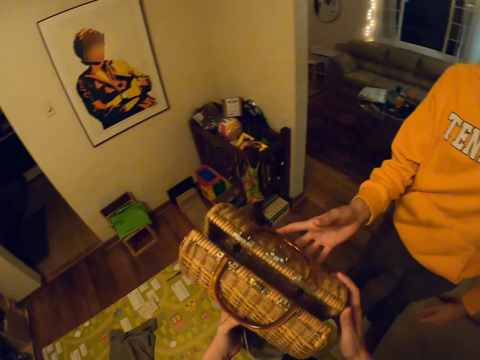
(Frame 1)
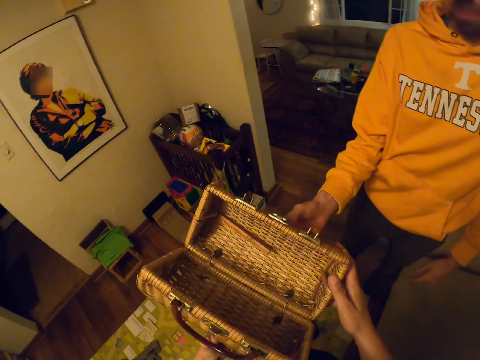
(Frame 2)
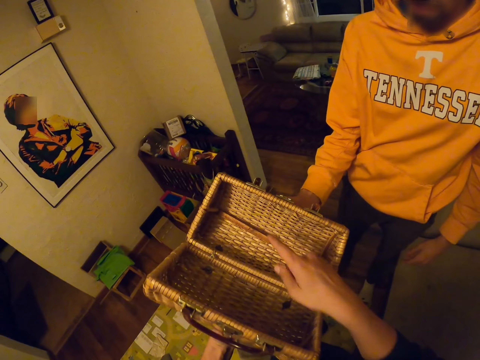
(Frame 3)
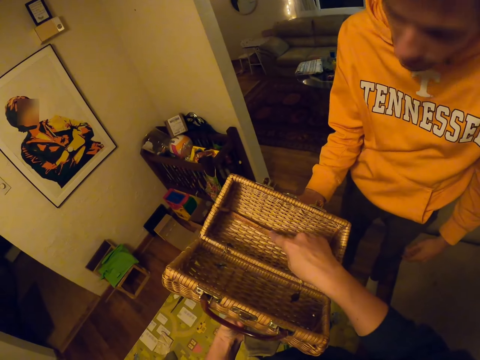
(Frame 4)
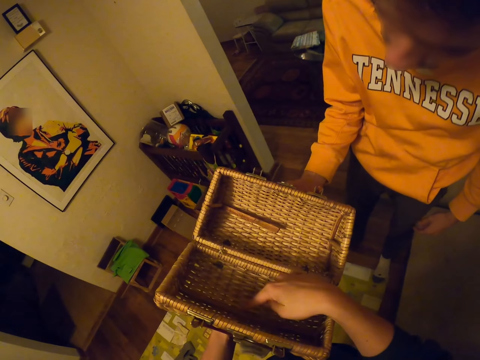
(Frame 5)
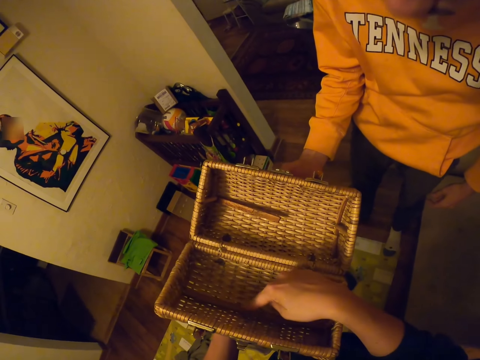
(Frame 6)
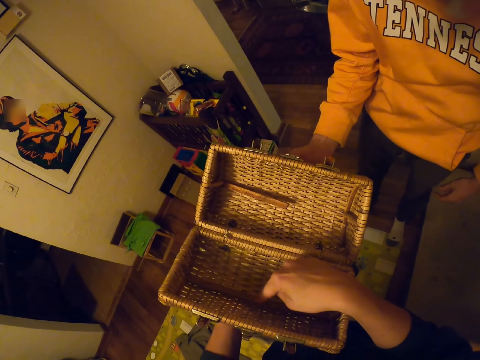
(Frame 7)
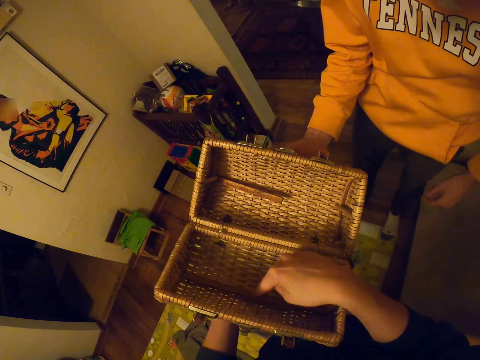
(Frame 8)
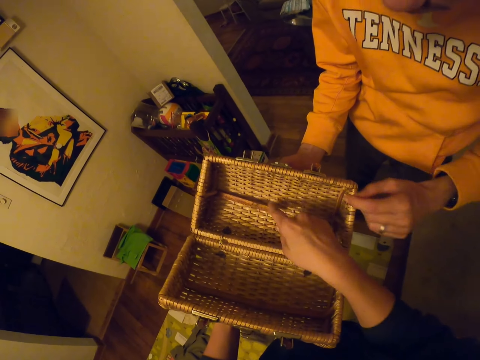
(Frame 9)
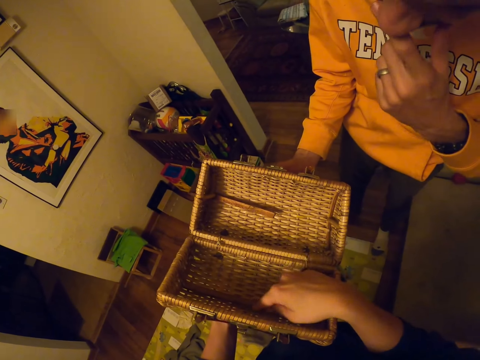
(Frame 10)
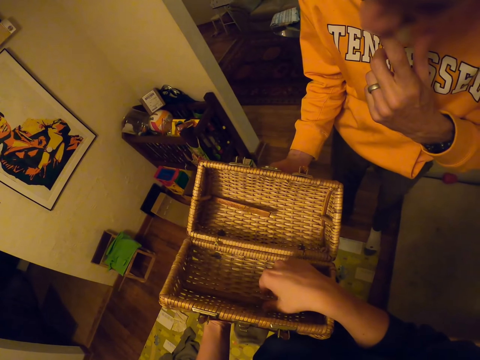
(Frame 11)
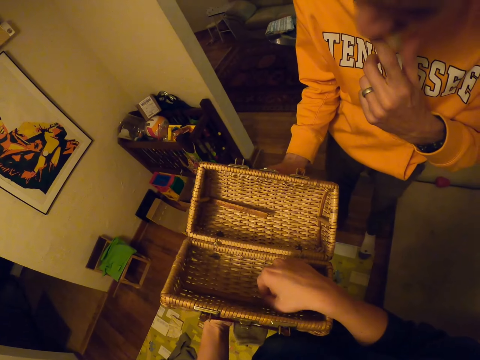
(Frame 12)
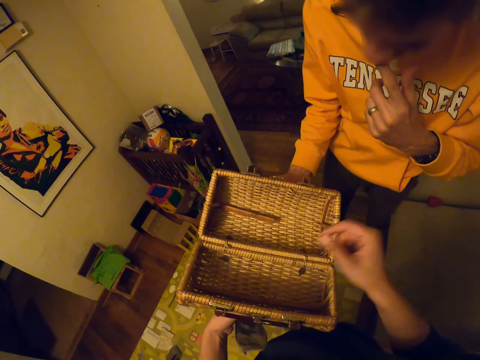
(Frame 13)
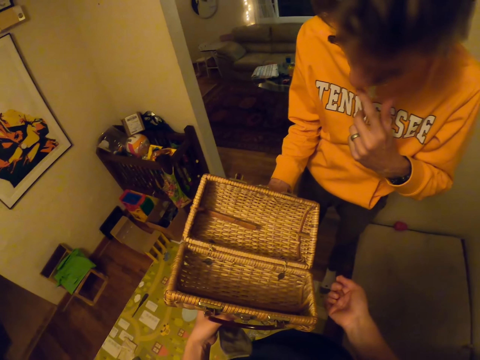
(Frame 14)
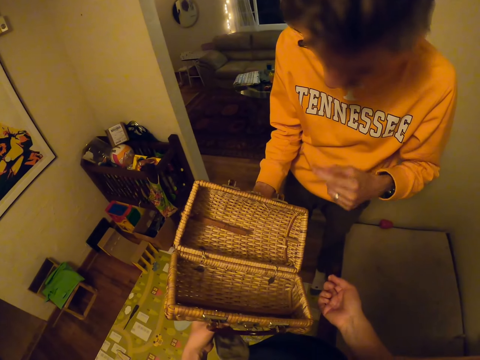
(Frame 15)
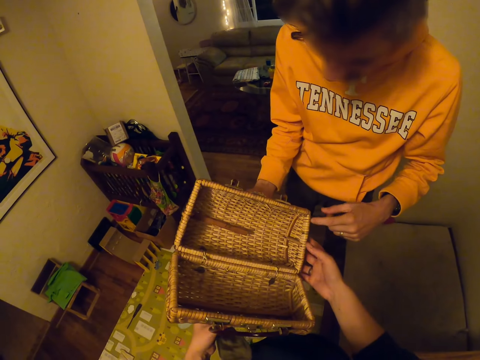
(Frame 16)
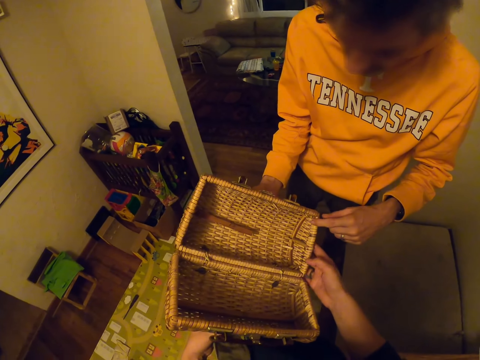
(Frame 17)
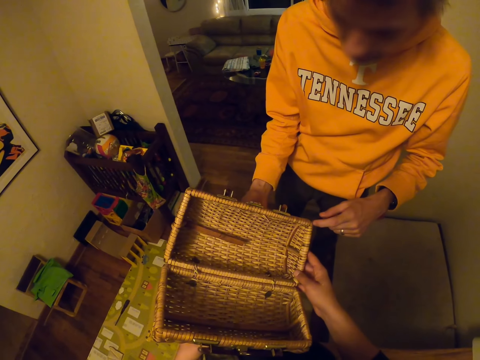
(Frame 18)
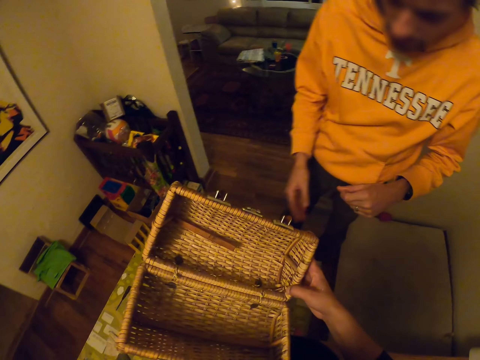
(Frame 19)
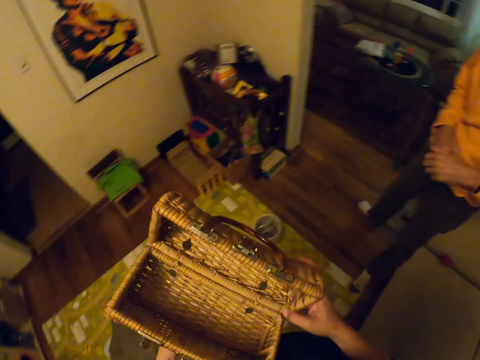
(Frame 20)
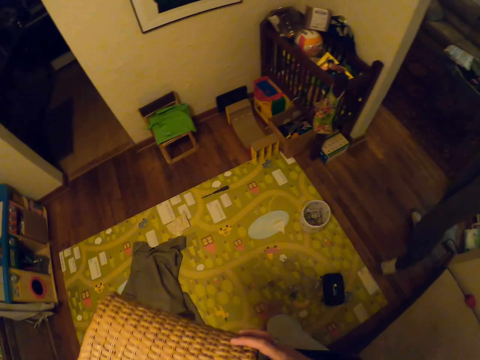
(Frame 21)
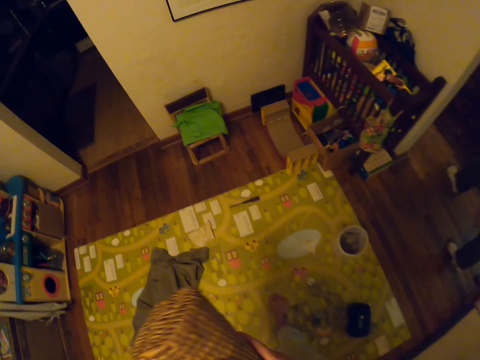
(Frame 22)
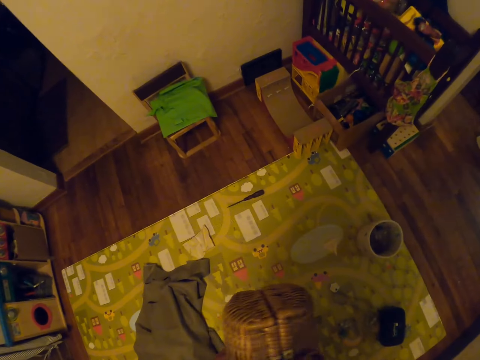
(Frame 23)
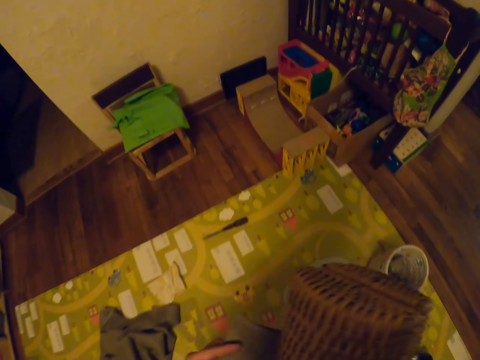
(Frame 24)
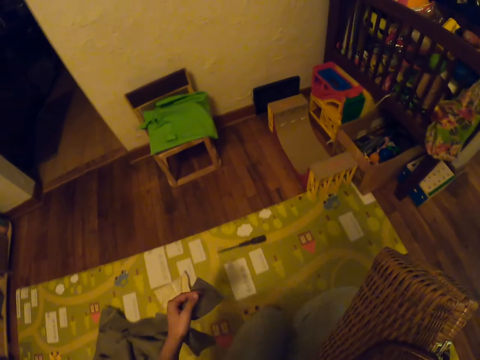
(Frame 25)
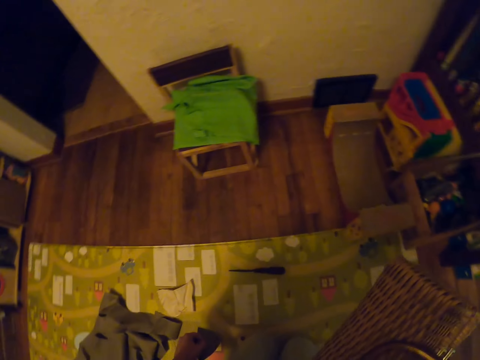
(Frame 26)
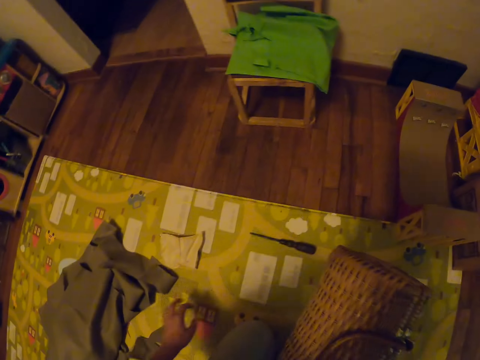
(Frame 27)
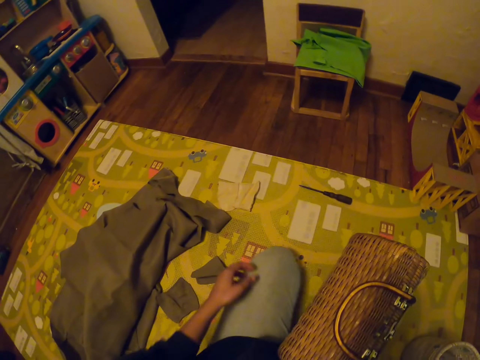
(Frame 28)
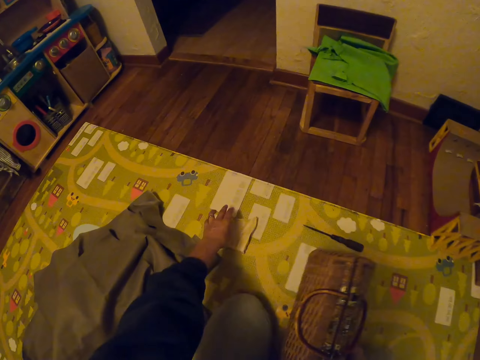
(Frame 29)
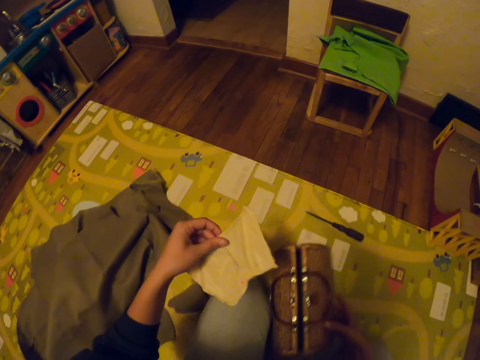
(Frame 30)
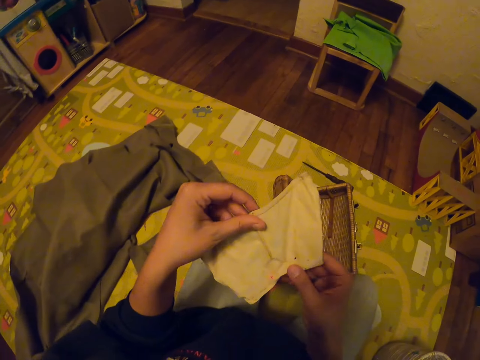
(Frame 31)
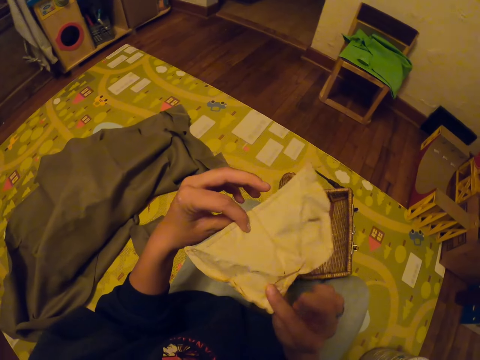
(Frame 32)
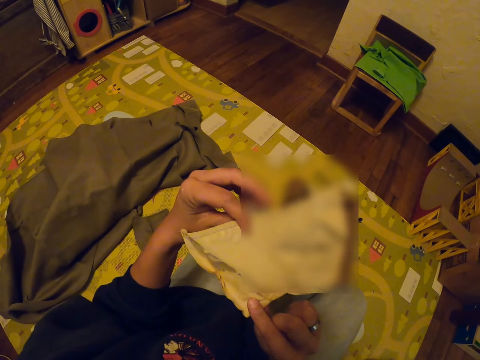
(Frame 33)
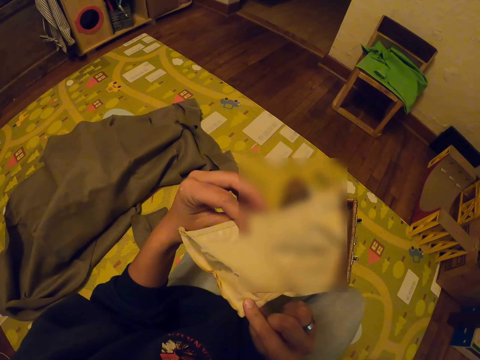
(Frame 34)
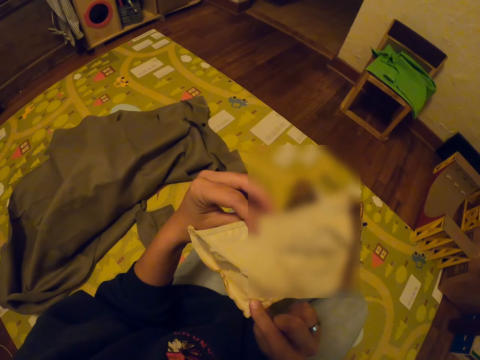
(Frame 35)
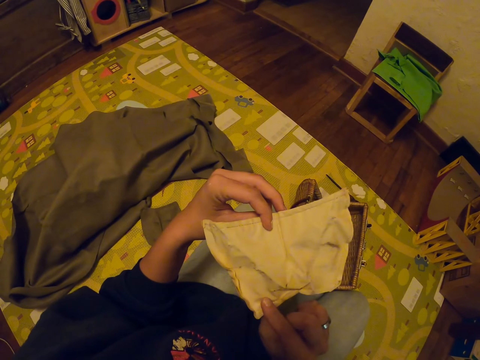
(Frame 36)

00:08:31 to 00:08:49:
The camera wearer gives a man the handbag. They interact with the man. They point the handbag. They touch inside the pouch. The man walks away. The camera wearer puts the cloths on the floor. They kneel down on the carpet. They take another cloth from the floor. They look at the cloth. They hold the cloth.

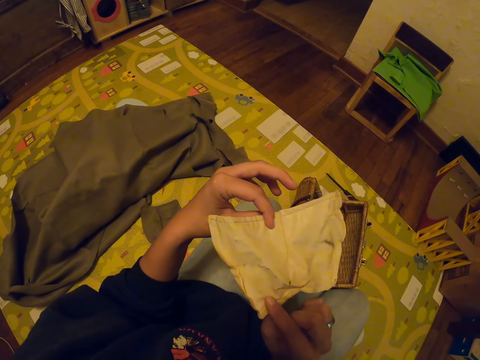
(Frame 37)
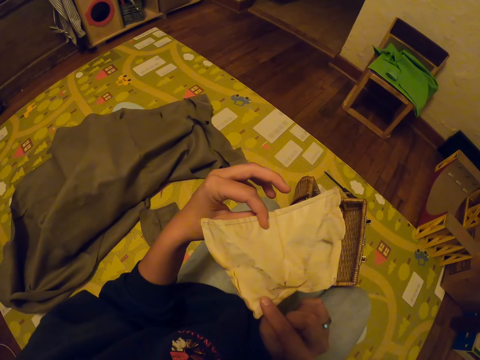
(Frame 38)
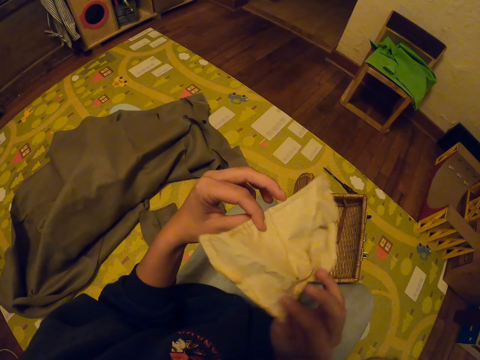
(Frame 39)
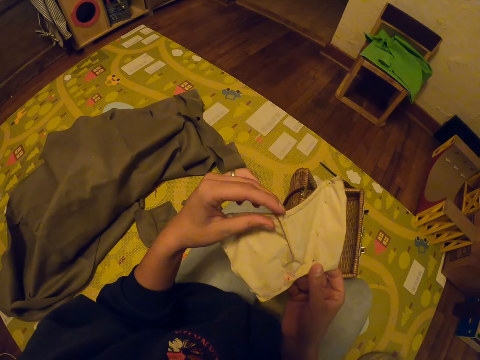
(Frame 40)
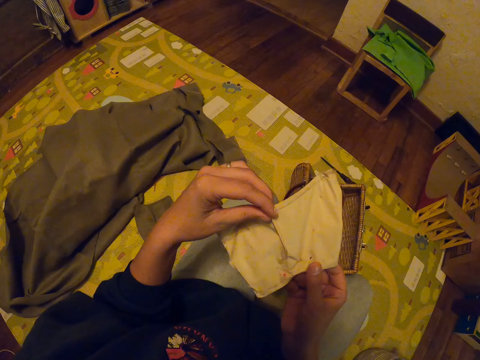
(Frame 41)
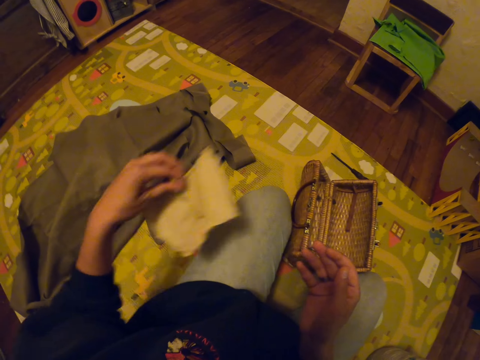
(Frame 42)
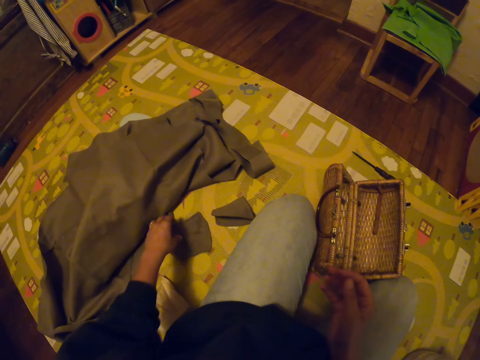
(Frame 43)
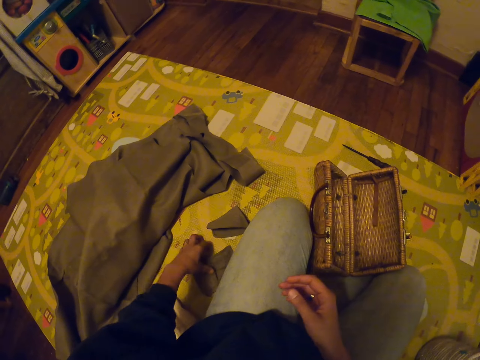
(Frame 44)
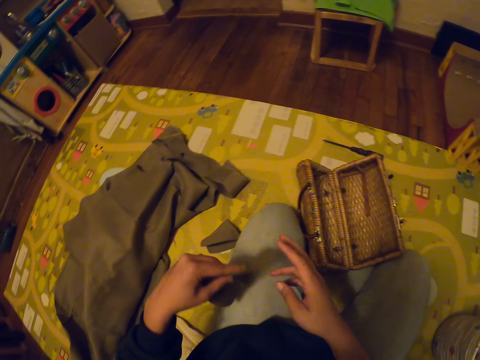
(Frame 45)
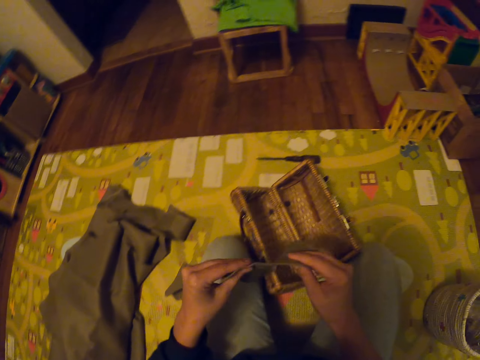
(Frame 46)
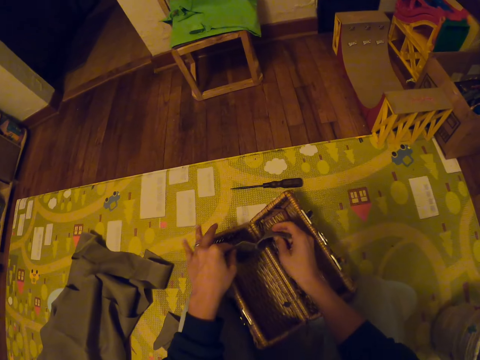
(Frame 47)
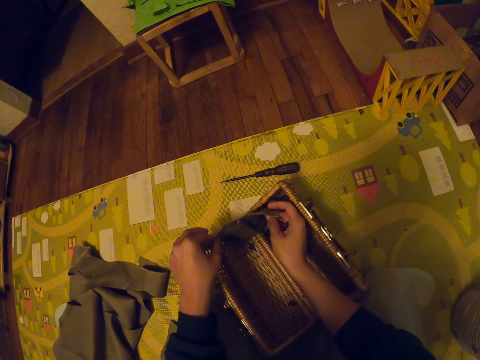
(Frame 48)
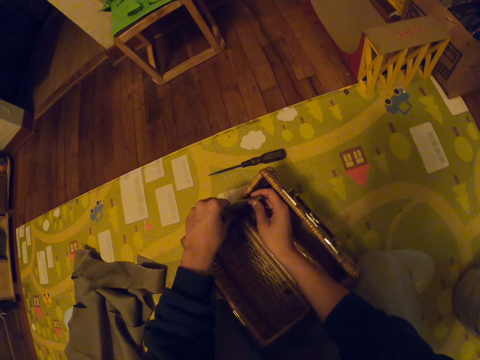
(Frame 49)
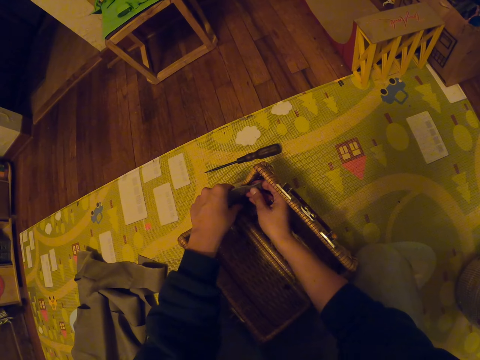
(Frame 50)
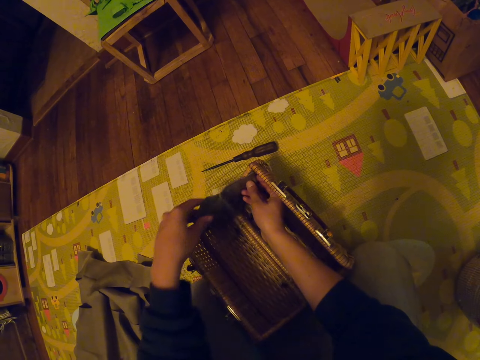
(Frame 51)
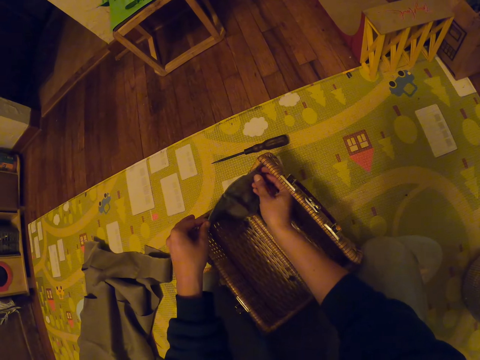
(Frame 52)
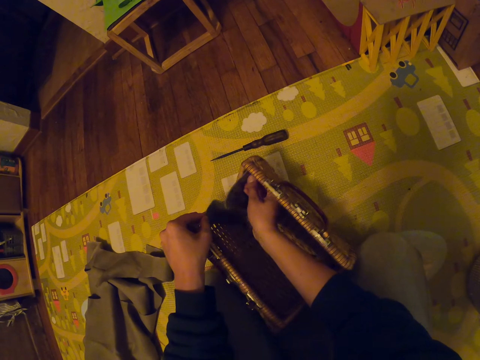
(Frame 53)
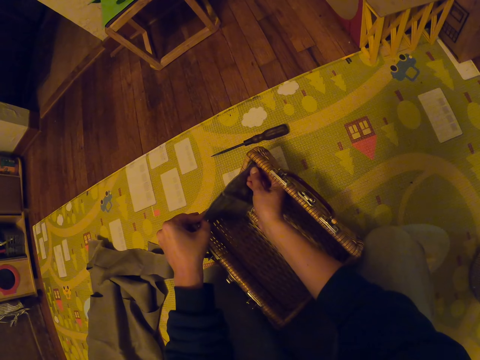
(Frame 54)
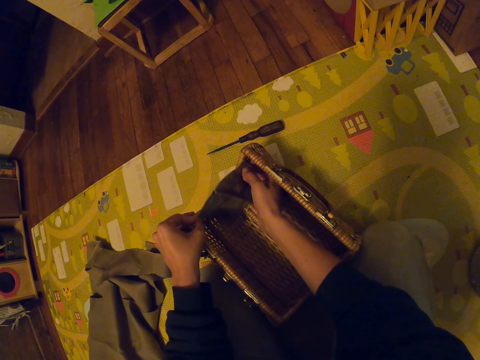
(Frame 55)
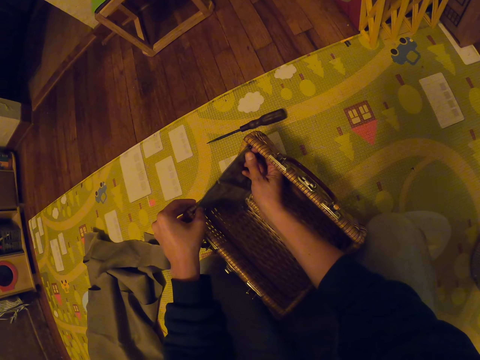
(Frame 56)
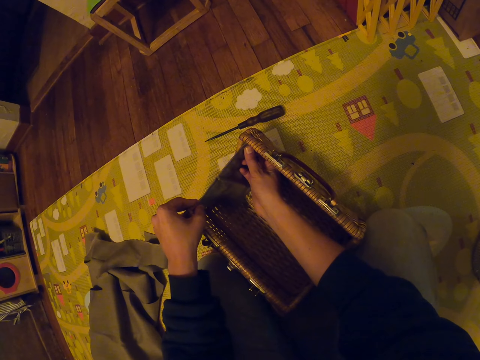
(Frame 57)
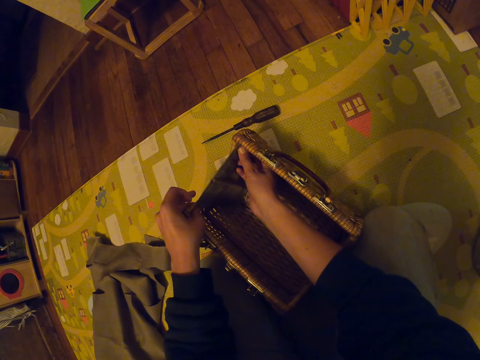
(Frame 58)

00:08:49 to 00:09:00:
The camera wearer drops a cloth on the floor. They take the cloth from the floor. They insert the cloth in the hand bag.
